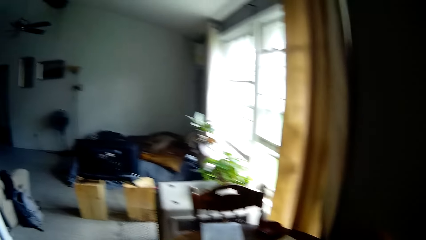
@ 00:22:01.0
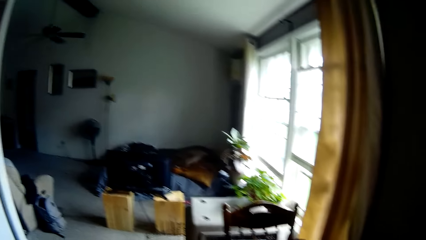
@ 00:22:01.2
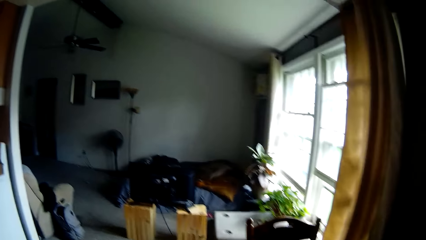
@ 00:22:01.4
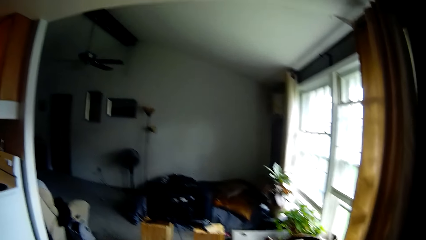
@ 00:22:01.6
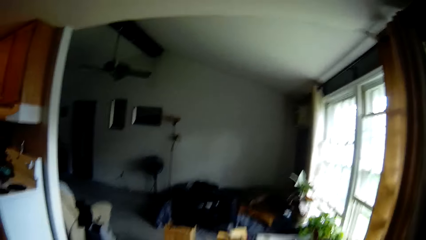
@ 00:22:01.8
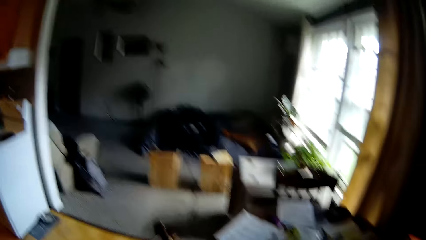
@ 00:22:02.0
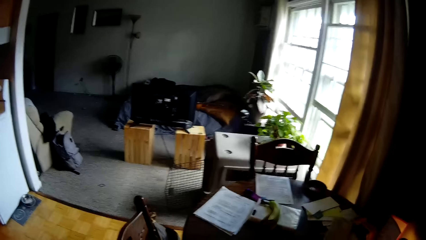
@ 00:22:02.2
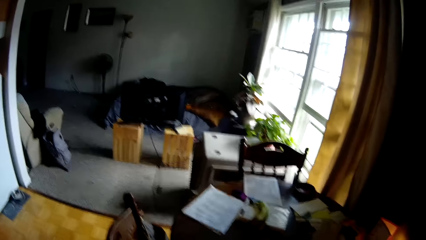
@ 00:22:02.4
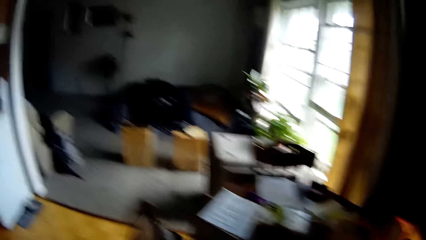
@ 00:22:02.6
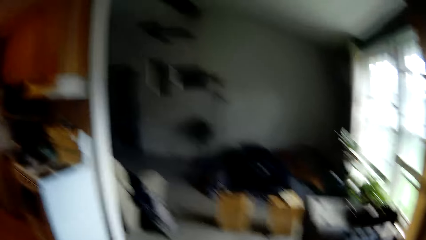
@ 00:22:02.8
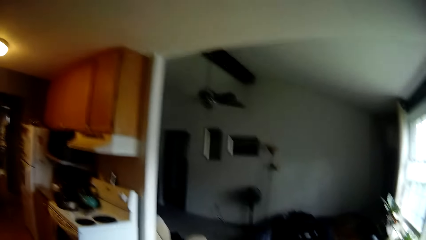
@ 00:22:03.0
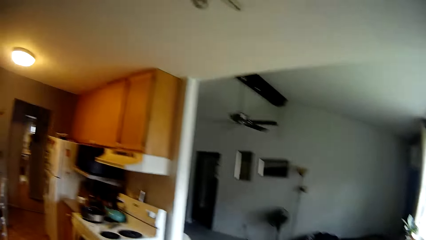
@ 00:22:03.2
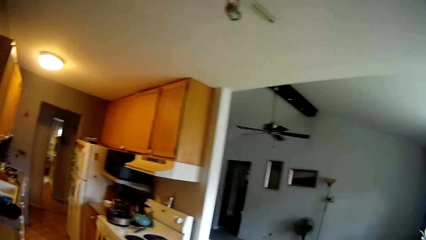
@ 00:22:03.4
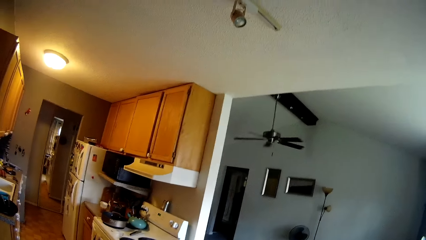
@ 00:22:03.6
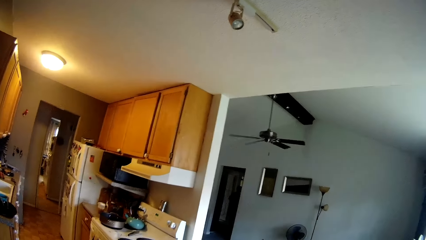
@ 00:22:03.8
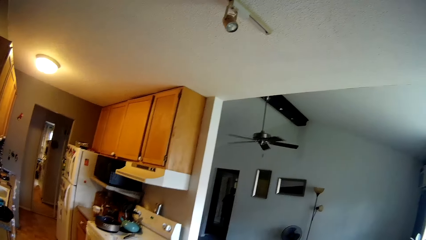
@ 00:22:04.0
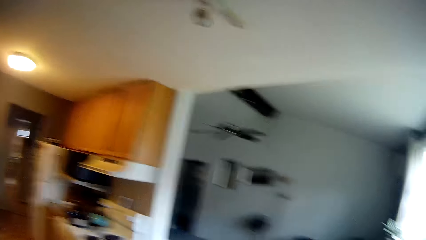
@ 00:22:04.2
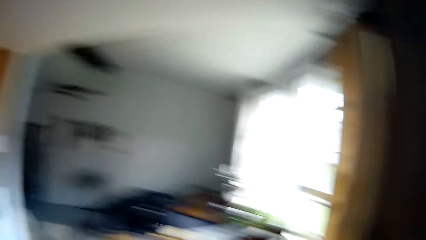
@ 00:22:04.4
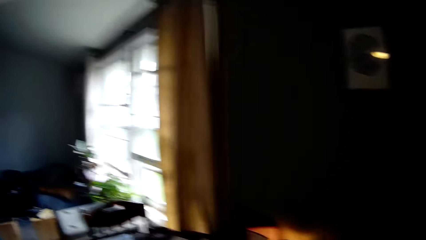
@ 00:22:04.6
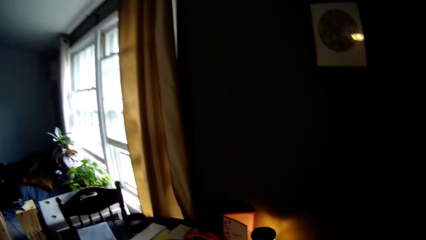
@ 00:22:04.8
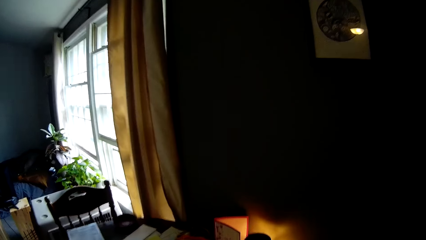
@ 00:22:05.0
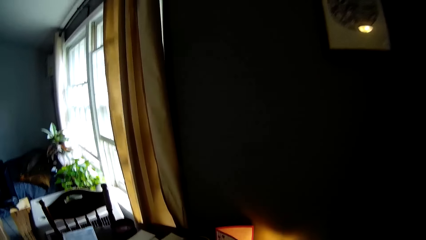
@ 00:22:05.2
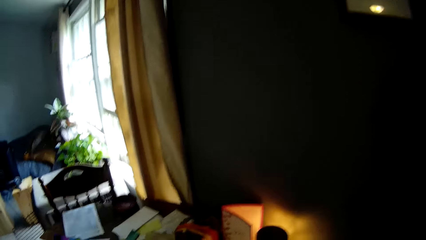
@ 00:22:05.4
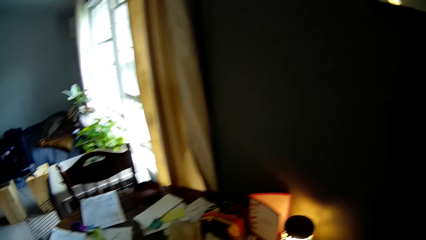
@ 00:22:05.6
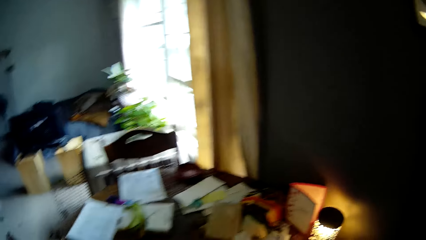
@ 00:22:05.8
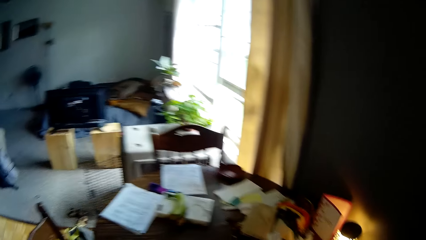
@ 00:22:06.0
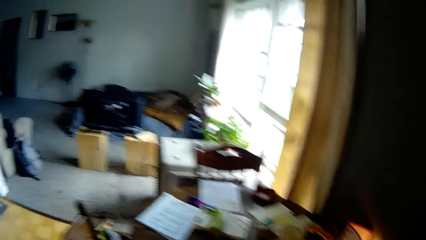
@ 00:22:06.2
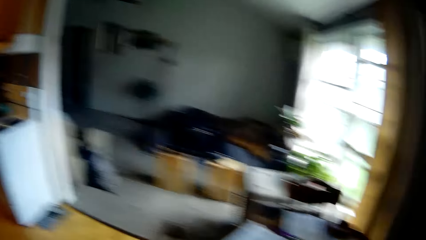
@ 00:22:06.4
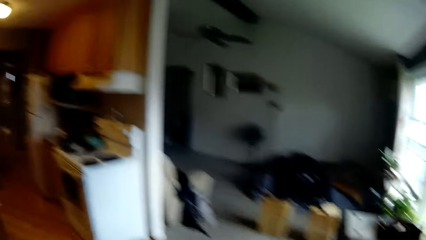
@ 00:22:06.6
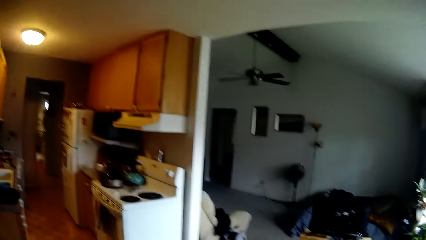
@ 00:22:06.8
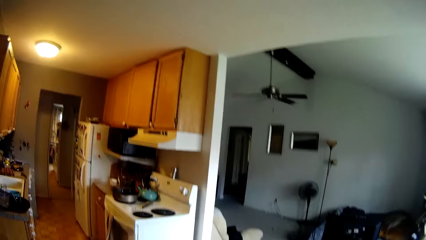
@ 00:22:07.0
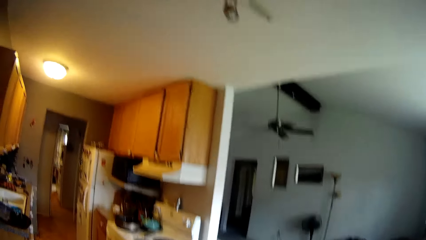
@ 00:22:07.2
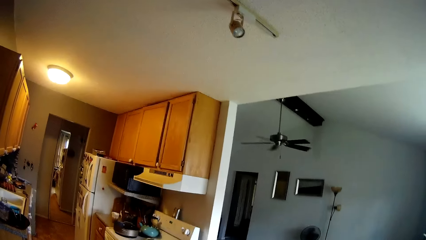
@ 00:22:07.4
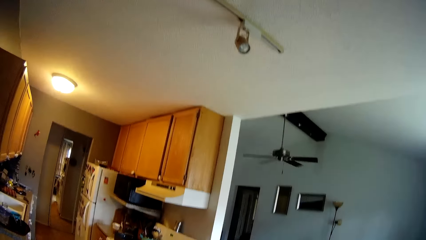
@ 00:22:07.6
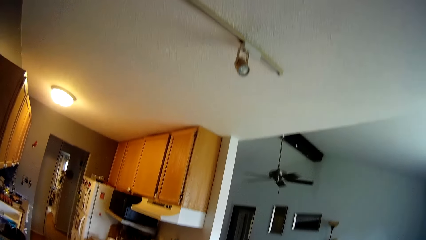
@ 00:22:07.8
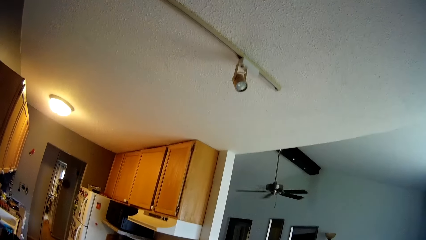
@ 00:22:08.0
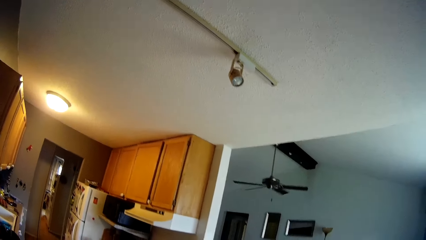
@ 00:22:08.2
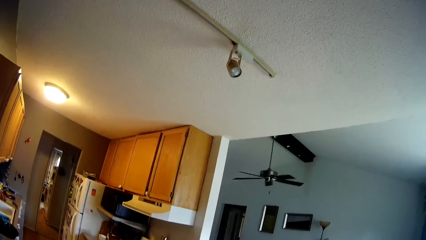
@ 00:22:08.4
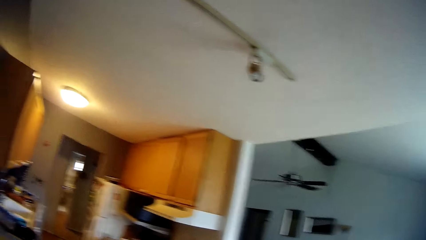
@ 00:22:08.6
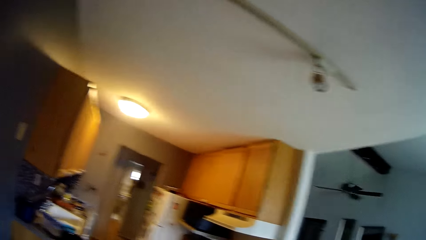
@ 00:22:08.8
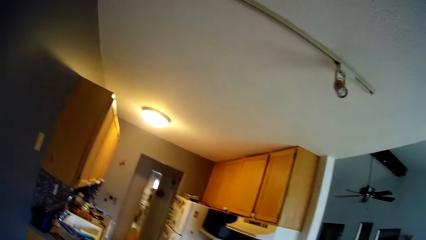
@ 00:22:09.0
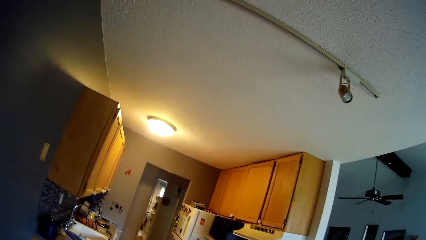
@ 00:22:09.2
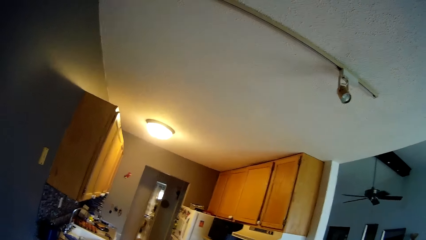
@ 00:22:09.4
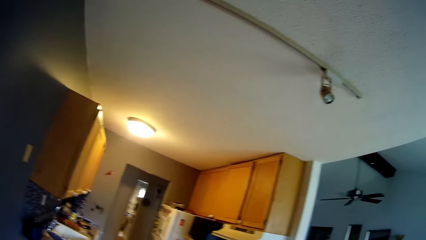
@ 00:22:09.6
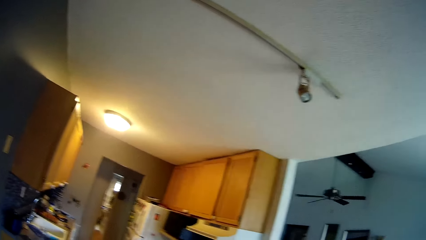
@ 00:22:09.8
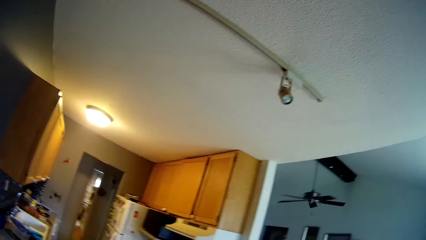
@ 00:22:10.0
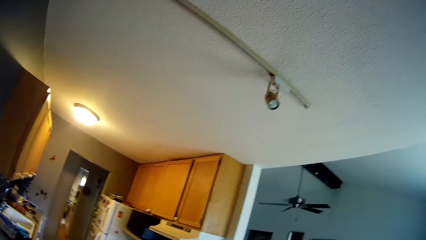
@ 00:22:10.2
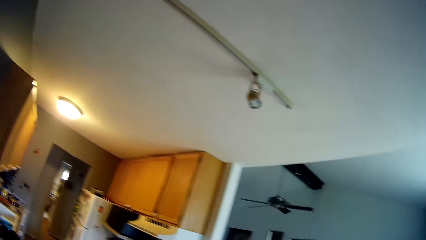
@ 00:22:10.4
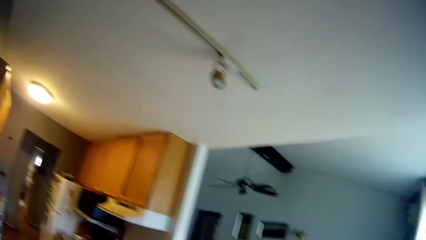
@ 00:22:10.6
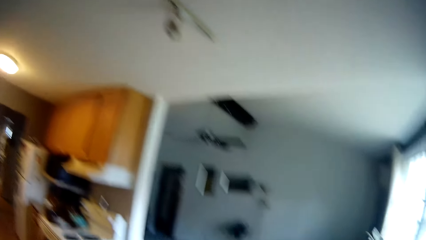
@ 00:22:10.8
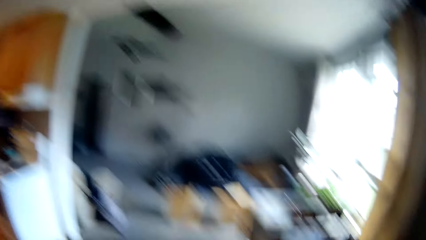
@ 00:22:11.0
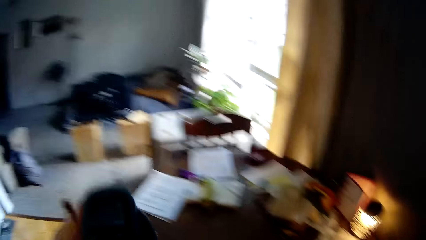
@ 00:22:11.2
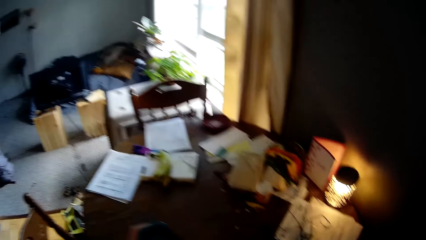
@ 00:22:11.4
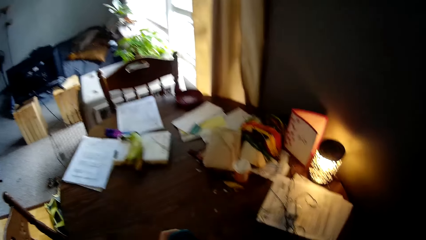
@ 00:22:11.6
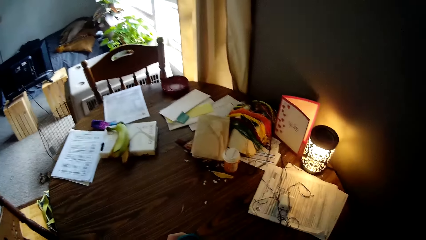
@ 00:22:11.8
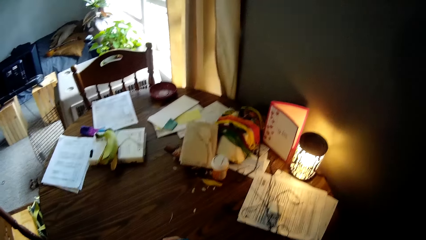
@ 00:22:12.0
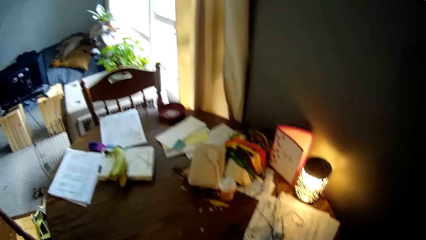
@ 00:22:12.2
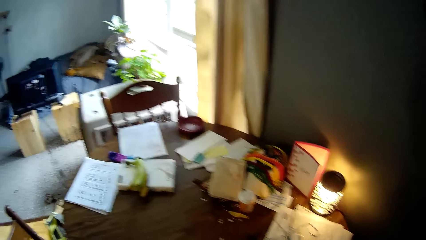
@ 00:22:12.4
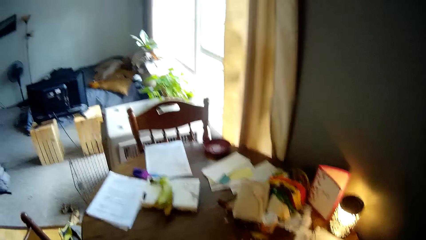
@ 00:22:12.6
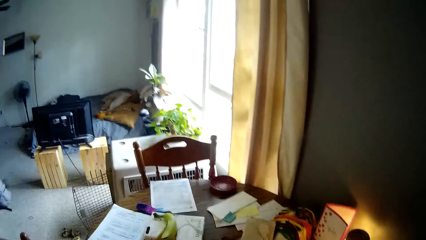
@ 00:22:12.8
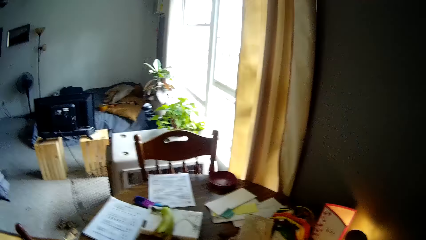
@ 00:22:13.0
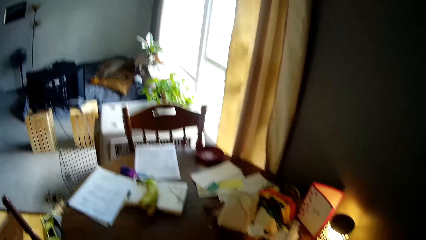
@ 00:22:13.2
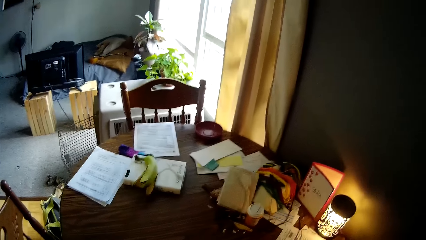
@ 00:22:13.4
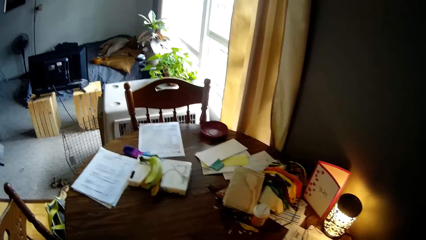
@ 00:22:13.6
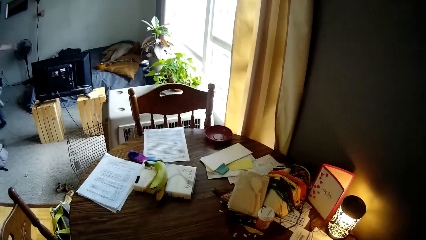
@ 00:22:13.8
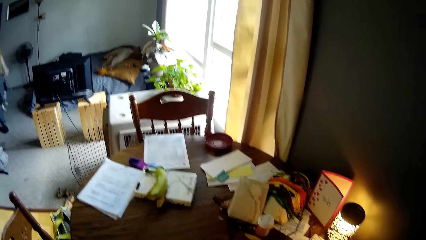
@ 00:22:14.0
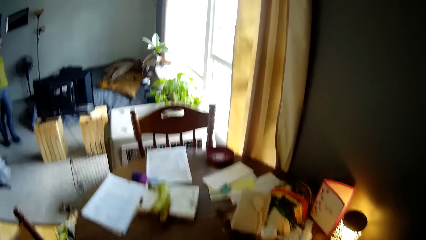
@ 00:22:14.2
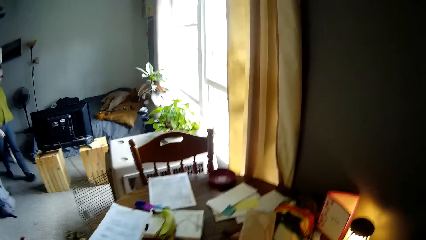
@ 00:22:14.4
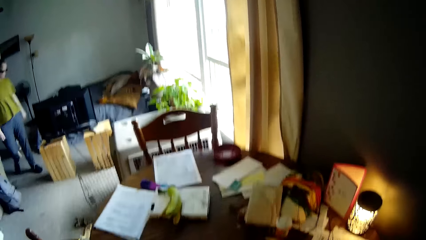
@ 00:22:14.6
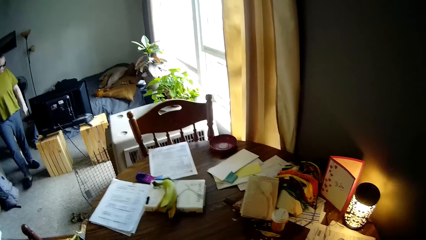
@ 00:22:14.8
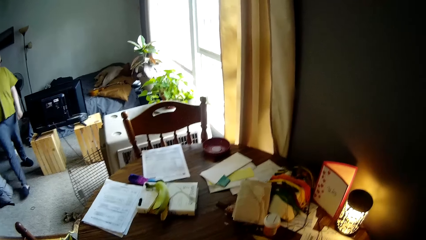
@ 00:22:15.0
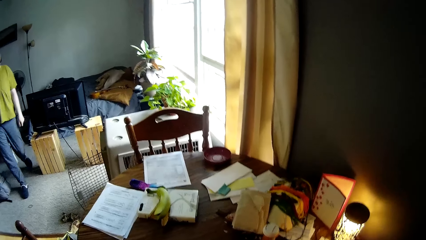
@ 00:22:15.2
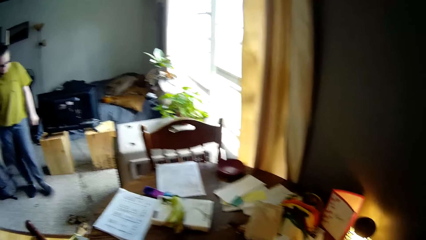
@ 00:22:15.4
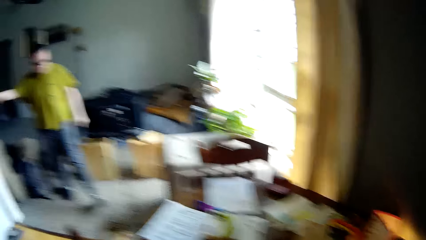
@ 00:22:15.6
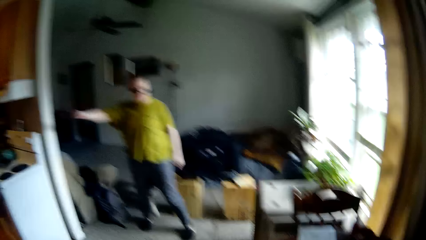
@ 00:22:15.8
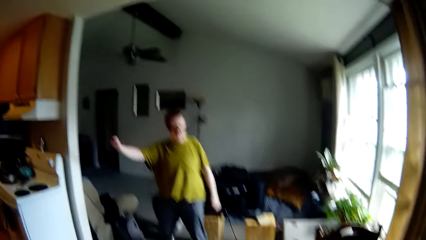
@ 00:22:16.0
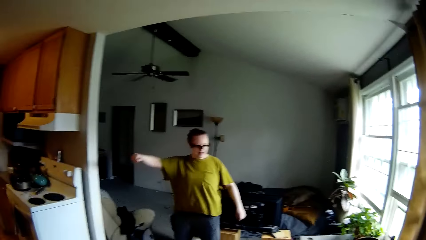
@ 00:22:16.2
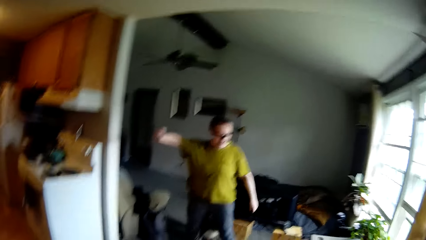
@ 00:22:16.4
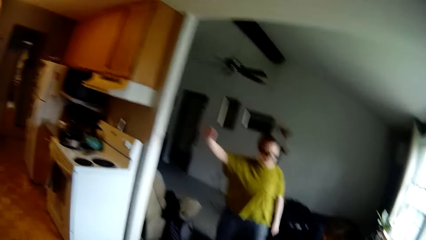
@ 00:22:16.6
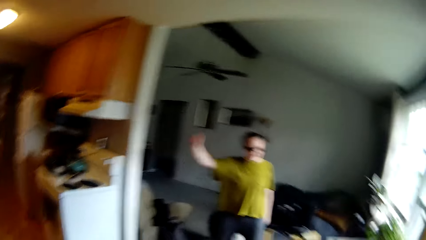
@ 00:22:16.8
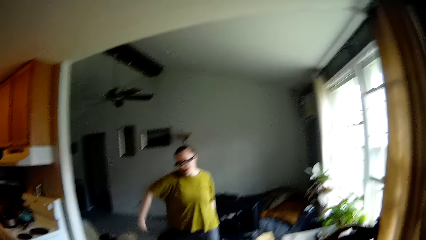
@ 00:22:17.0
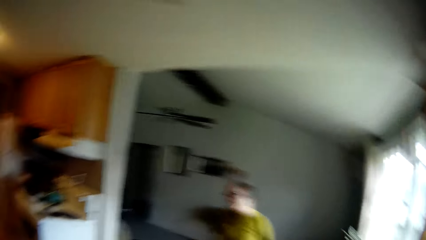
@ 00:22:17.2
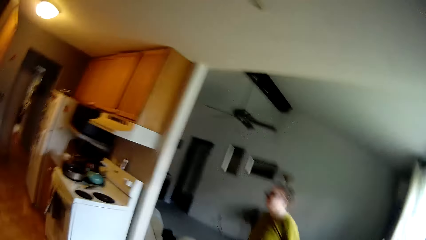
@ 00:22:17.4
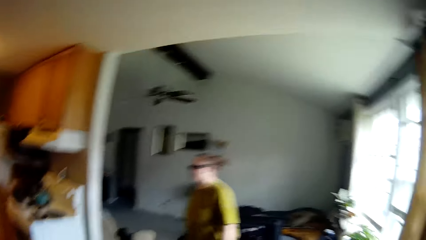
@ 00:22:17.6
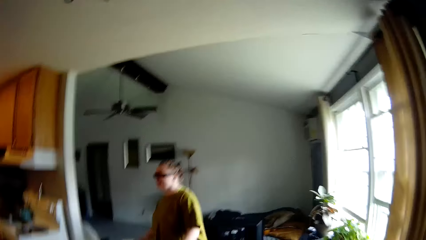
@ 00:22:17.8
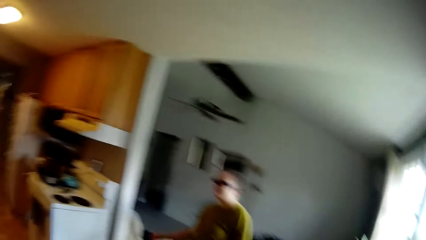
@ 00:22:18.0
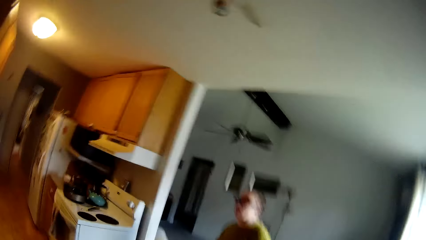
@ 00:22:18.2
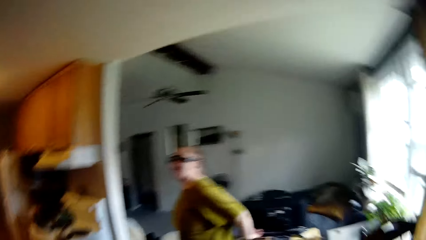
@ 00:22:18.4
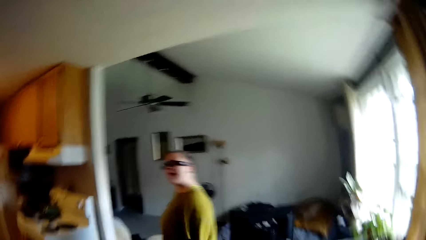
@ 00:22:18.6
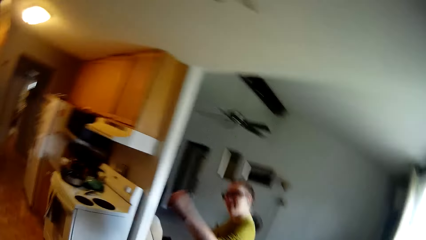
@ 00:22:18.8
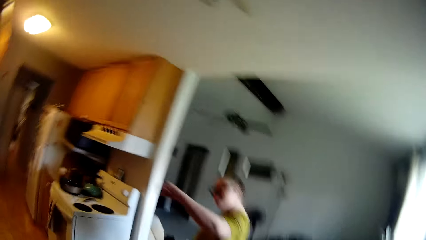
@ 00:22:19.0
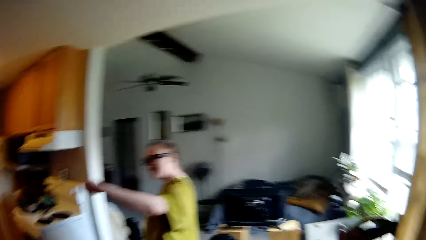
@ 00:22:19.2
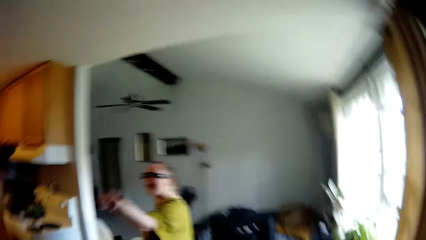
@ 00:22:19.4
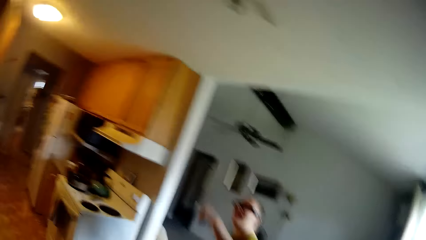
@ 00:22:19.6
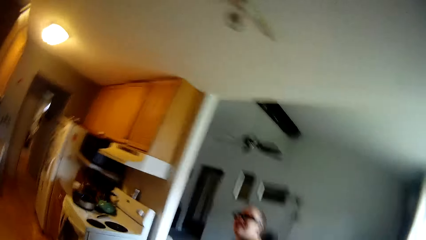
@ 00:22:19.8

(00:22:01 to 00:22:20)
The camera wearer drops the stainless flask in his left hand on the dining table in the living room. The woman walks towards the dining table. The woman dances.
